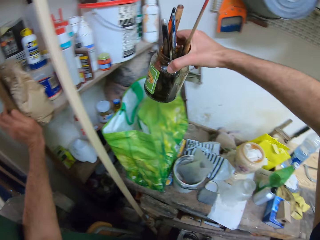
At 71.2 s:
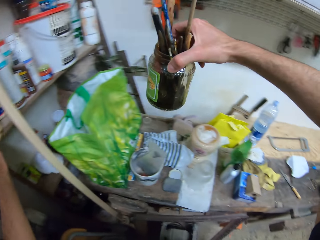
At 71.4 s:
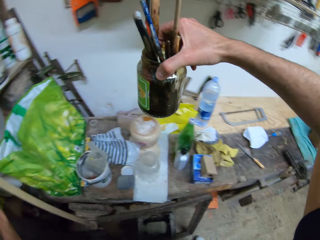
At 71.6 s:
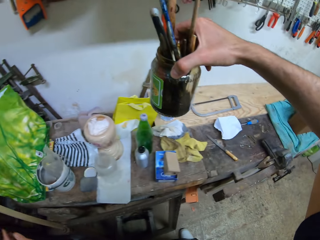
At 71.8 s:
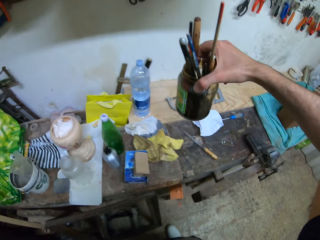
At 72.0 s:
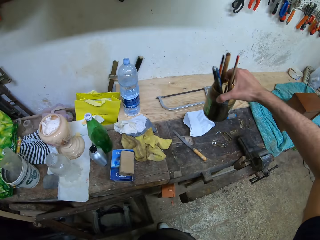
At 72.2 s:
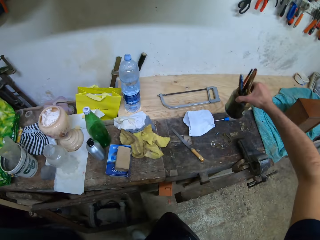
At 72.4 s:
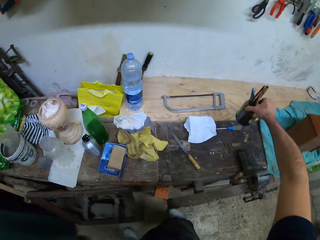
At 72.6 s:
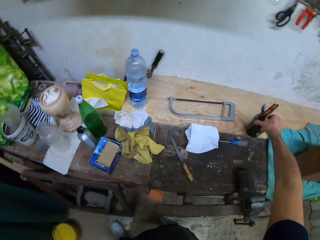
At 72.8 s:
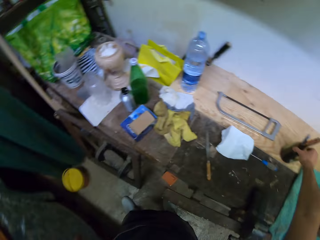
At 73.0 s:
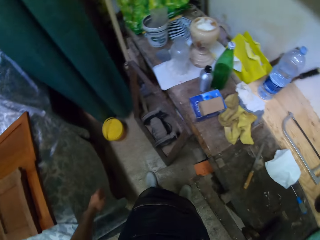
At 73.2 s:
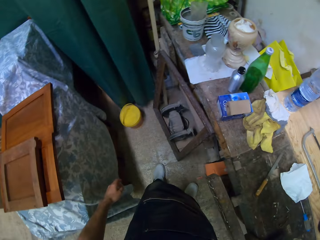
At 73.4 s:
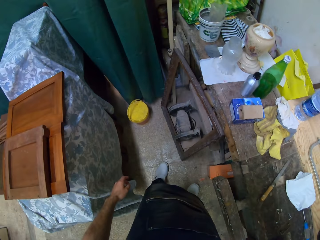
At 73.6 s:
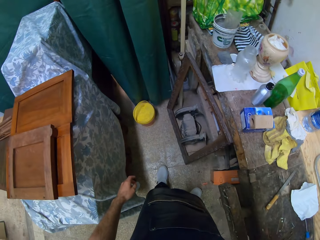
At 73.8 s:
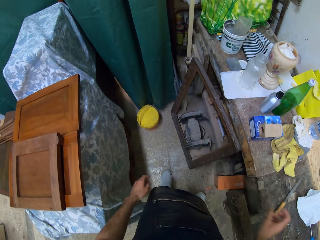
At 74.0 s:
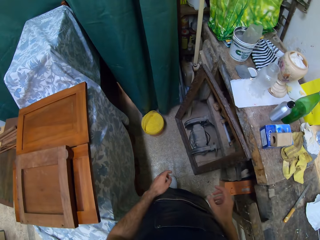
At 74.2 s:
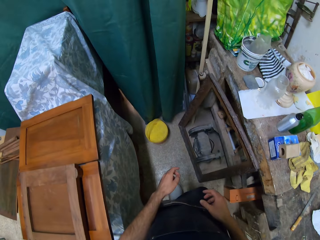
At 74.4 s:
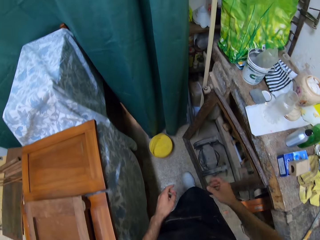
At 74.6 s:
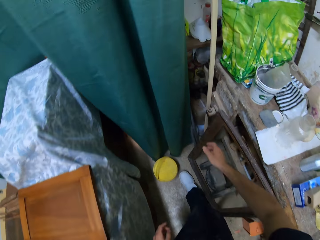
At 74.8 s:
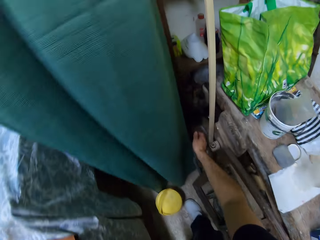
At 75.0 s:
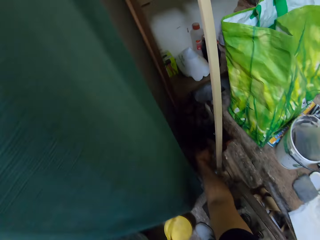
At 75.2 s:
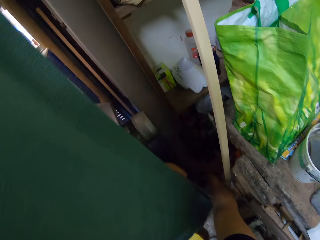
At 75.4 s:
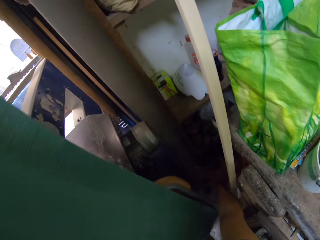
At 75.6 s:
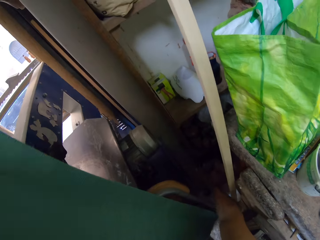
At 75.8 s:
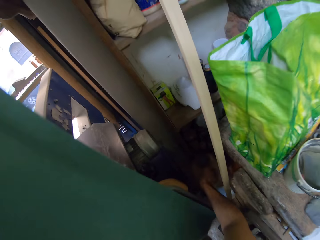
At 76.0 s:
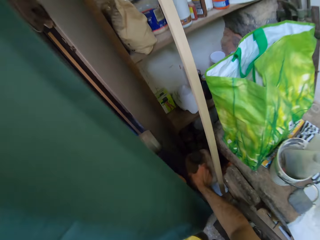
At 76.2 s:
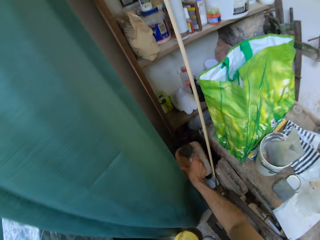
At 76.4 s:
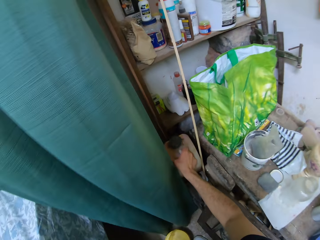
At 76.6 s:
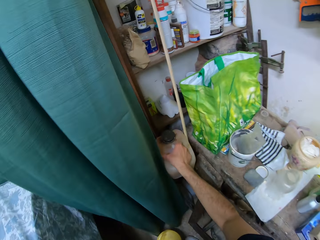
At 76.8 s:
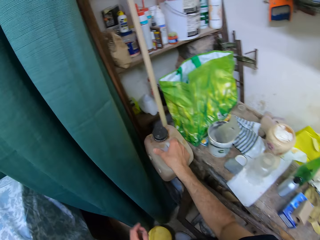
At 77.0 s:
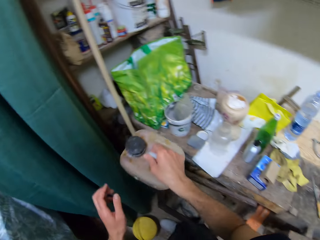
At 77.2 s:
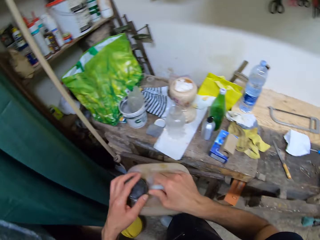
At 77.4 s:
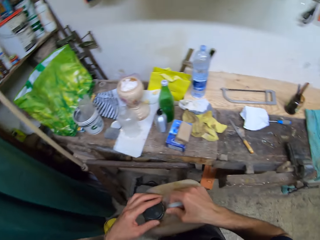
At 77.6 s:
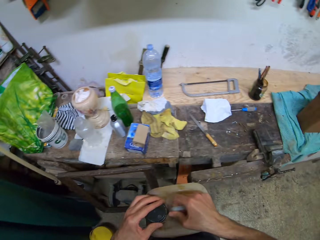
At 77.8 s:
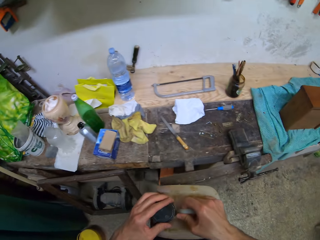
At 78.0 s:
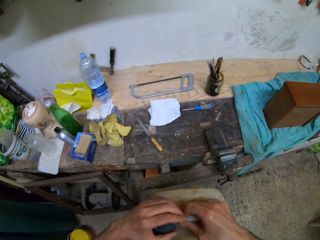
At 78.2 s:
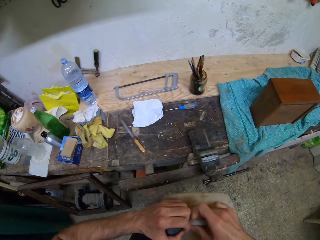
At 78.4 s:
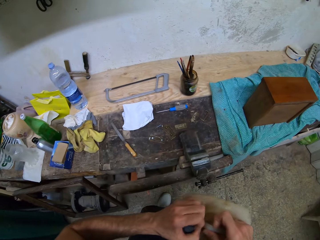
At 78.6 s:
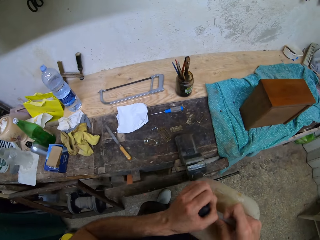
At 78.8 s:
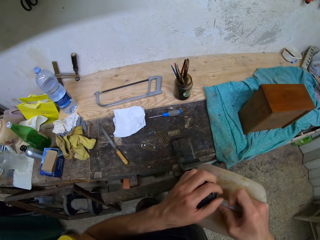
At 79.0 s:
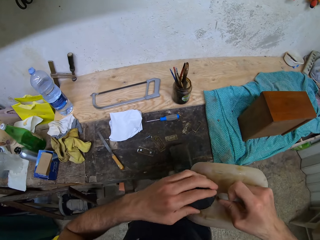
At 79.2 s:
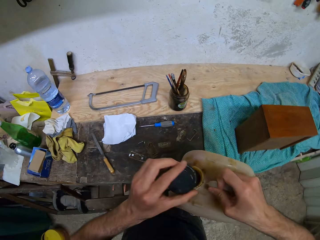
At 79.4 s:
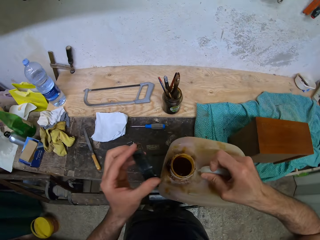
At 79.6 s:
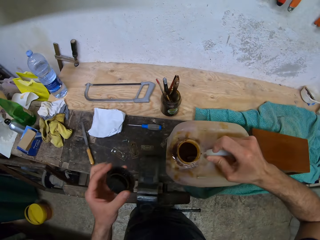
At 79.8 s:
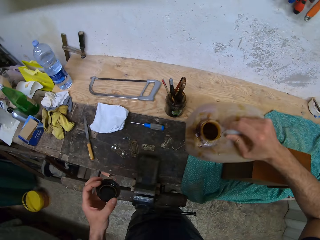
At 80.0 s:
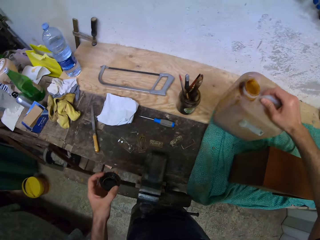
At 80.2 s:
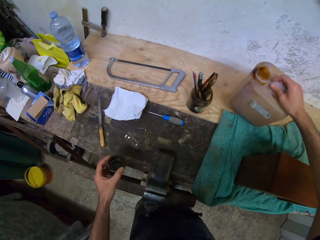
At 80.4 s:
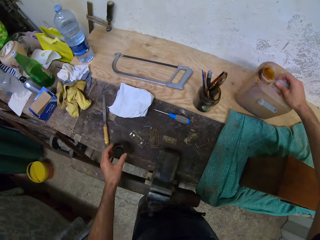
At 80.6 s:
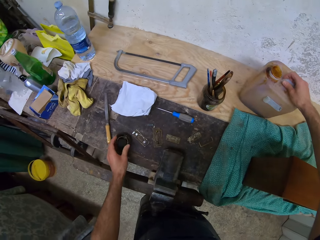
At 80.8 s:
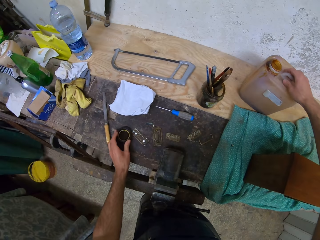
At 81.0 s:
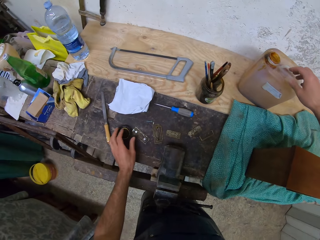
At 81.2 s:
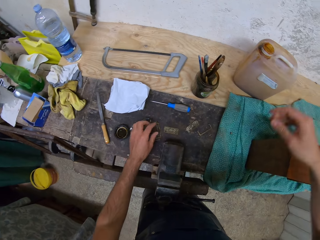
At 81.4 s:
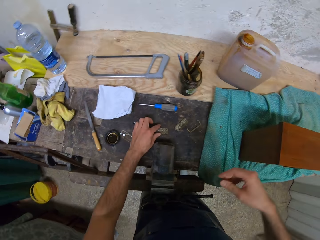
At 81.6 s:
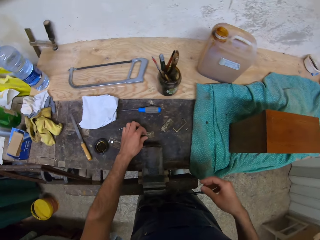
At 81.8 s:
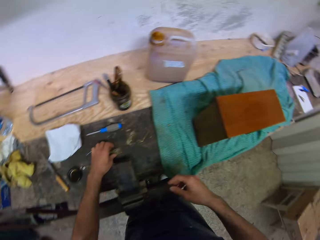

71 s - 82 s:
The camera wearer drops the jar of brushes on the table. He walks back to where he picked the jar of brushes. He picks out a keg with his right hand from behind a curtain. He opens the keg with his left hand. He drops the keg on the table. He drops the keg cap on the table.

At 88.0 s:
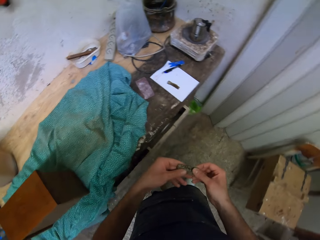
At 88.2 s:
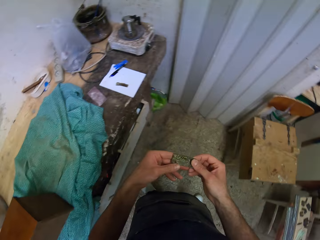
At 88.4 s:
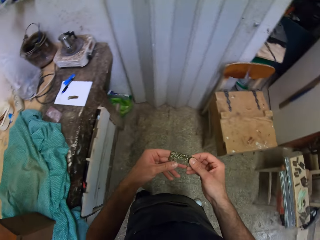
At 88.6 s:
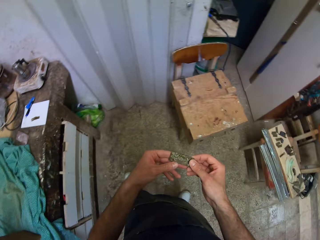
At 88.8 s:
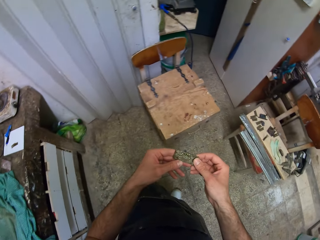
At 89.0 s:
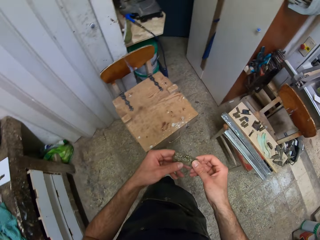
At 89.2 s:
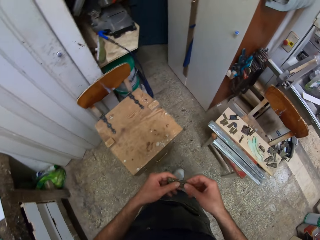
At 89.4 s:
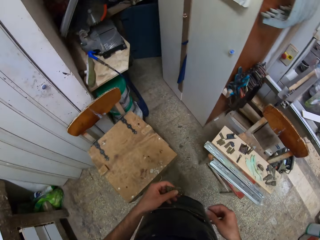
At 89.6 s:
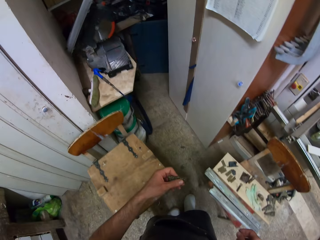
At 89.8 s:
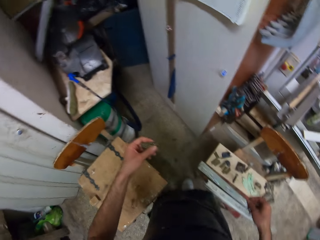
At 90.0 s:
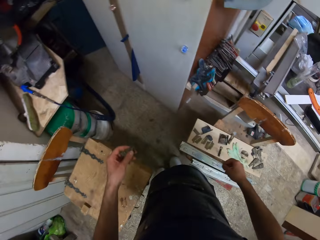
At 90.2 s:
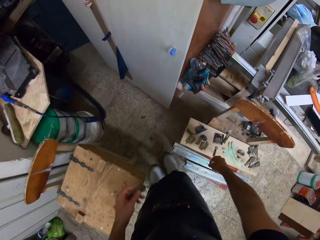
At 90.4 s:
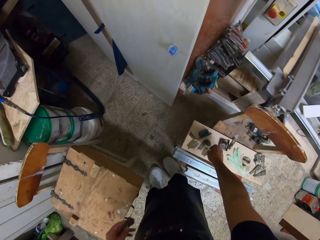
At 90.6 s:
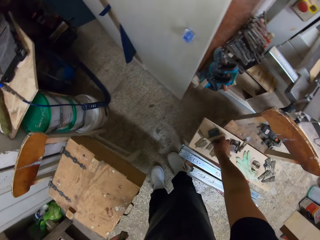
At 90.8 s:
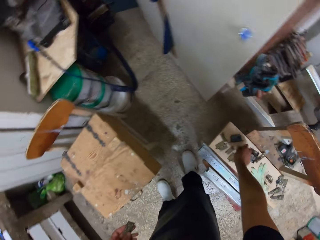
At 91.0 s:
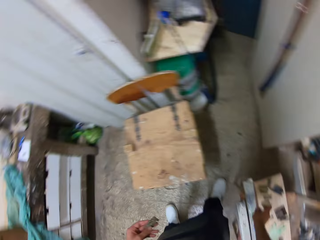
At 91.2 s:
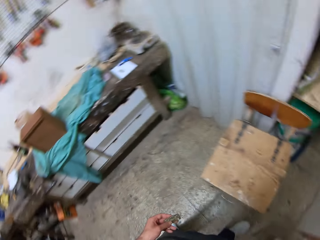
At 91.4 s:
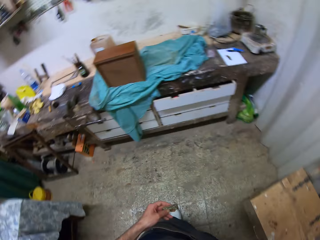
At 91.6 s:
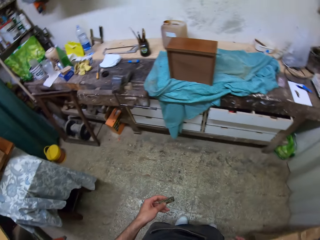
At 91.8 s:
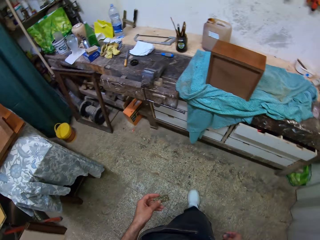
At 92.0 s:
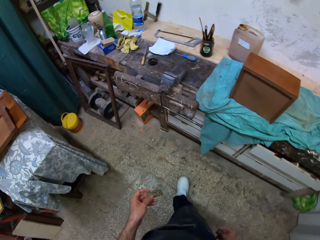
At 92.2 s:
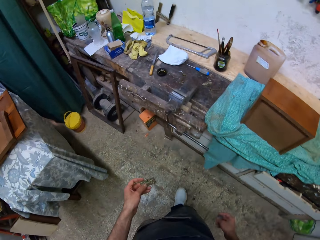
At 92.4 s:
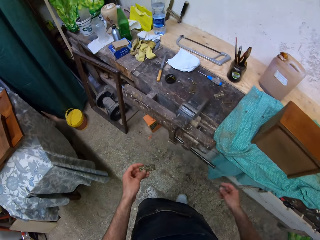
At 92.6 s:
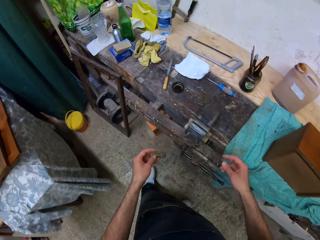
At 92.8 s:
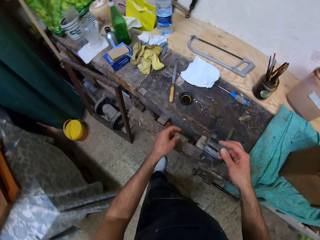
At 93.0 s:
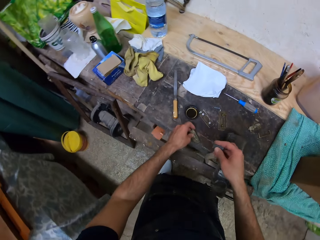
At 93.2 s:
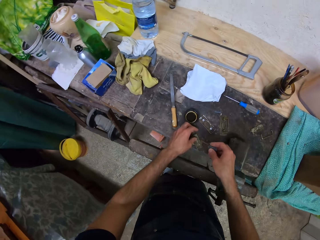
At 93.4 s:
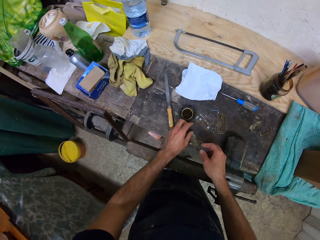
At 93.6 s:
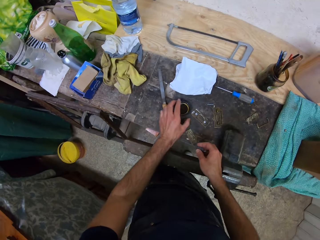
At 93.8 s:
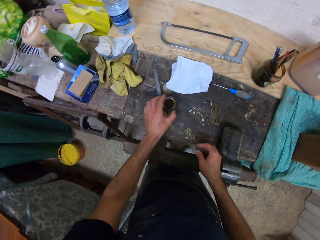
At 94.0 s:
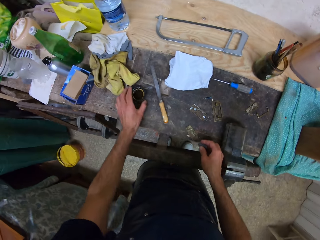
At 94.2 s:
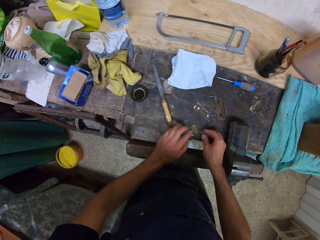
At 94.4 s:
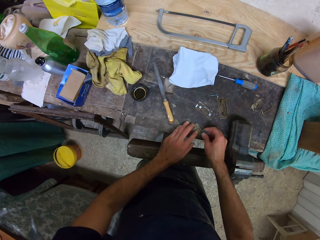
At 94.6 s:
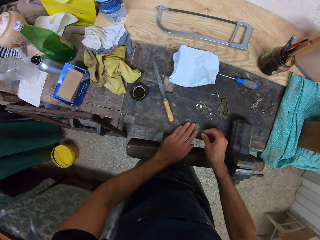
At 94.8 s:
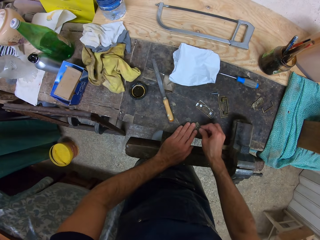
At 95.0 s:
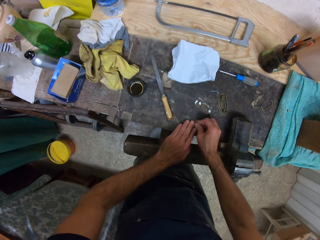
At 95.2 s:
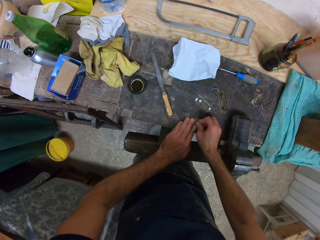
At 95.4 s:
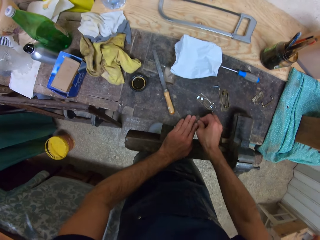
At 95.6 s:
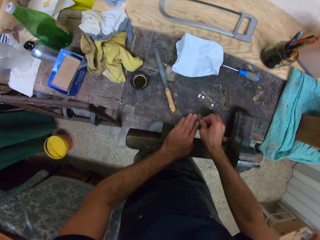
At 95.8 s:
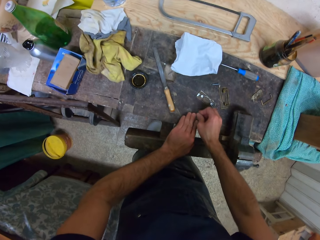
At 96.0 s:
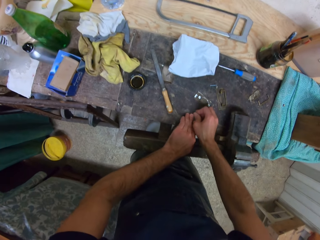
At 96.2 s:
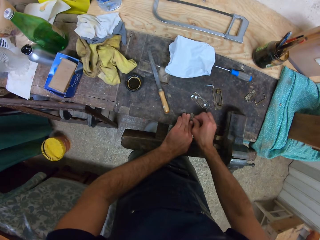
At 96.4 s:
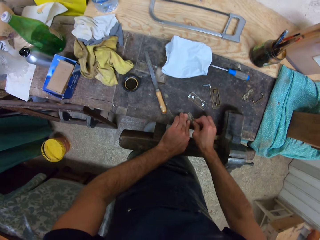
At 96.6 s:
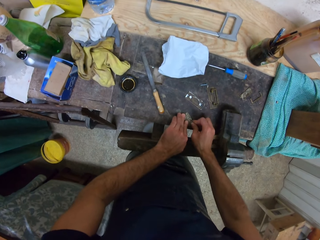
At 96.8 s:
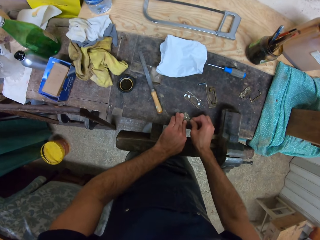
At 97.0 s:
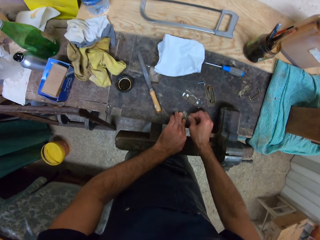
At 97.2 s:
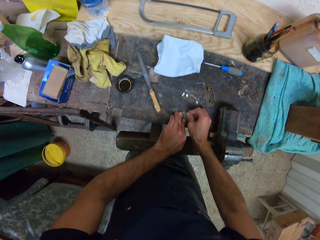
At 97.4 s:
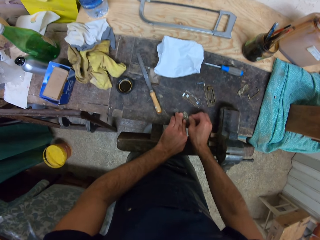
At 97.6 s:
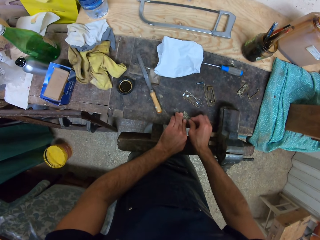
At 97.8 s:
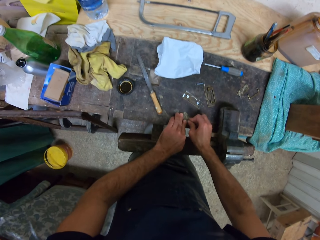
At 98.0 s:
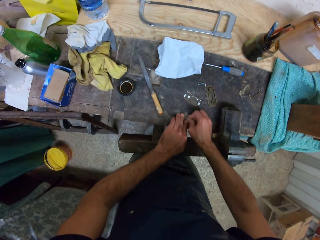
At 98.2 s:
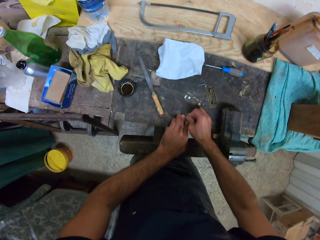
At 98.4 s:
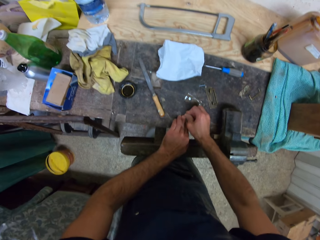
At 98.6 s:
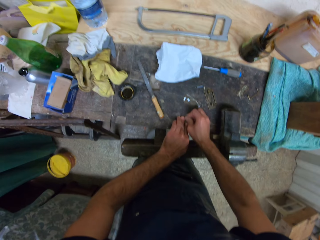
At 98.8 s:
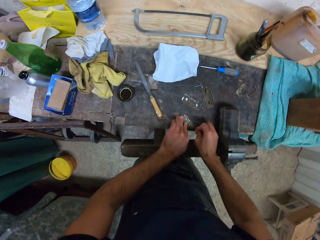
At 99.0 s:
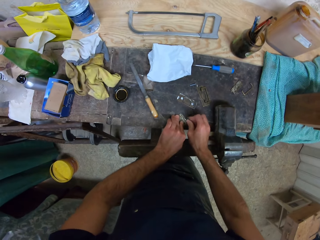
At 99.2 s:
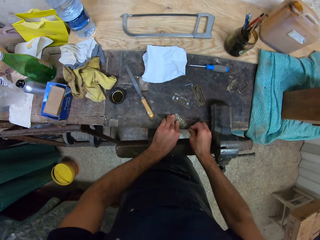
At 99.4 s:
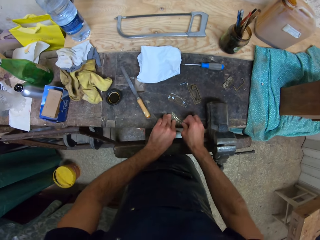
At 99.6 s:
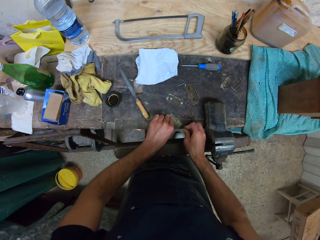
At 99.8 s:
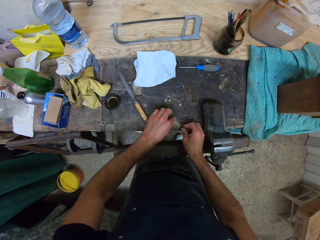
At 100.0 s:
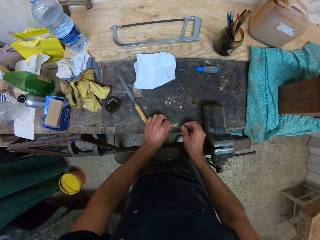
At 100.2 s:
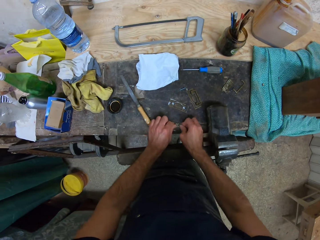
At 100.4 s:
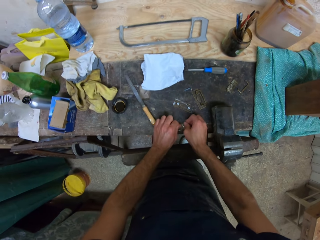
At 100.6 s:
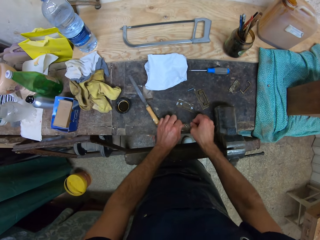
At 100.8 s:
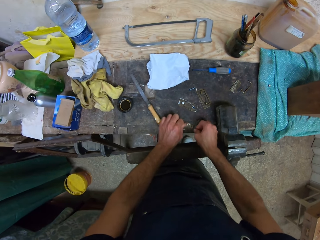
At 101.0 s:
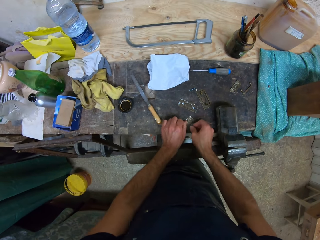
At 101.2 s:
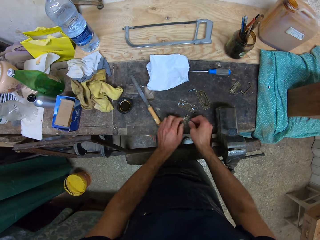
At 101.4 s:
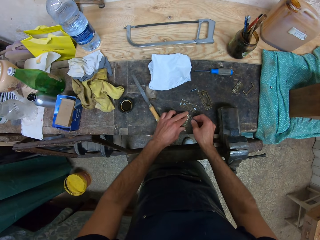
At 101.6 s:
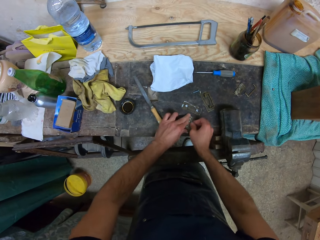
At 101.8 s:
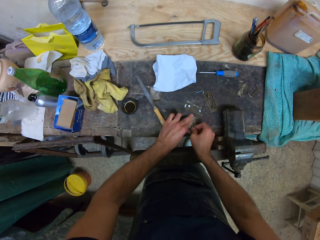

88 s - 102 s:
The camera wearer examines the object in his left hand with both hands. He walks to another part of the workshop. He picks another object, a scrubber, from a small stool with his right hand. He walked away from the stool. He drops the object in his left hand on the table. He changes the position of the keg cap on the table with his left hand. He sandpapers an object, the hinges, on the table.
